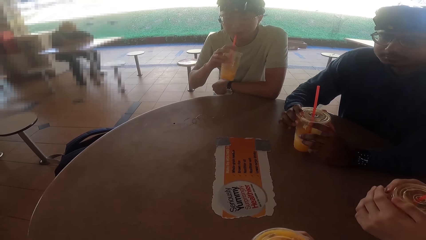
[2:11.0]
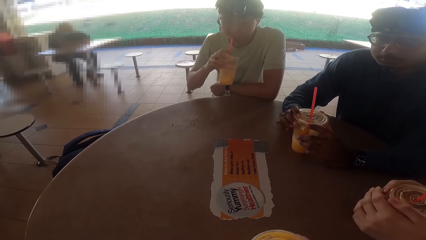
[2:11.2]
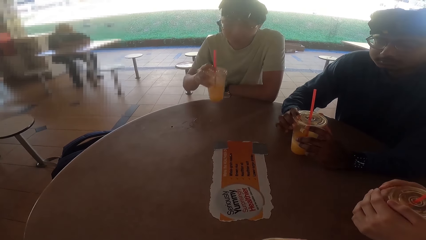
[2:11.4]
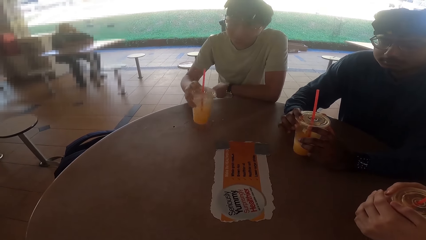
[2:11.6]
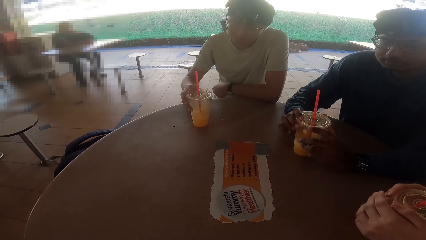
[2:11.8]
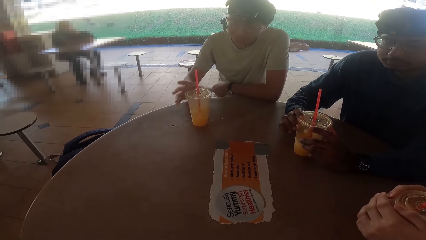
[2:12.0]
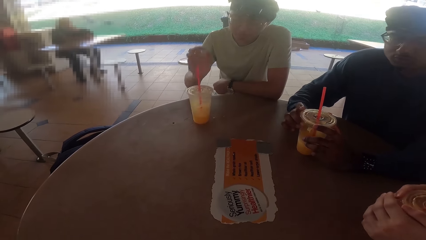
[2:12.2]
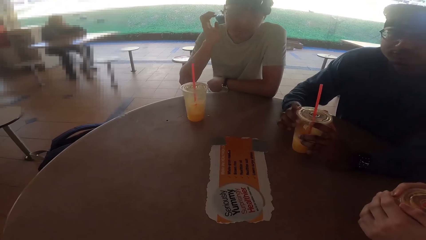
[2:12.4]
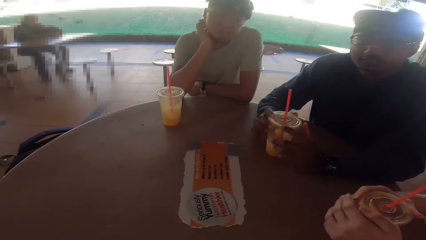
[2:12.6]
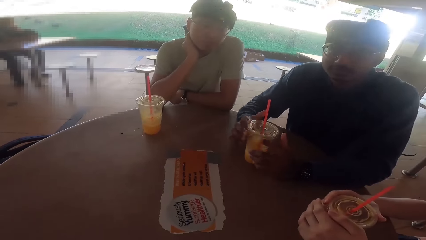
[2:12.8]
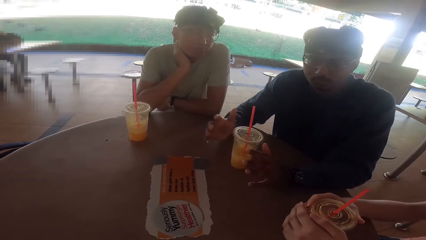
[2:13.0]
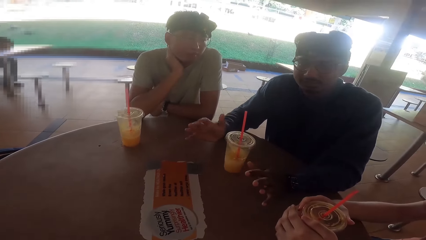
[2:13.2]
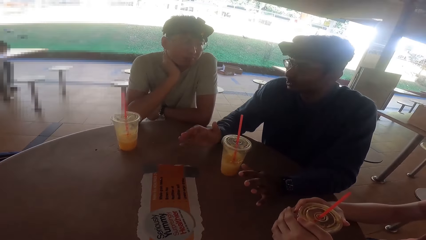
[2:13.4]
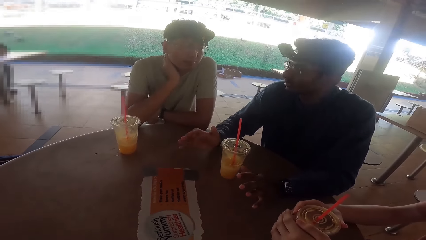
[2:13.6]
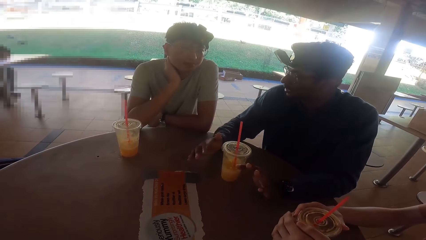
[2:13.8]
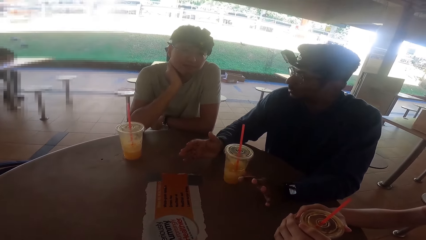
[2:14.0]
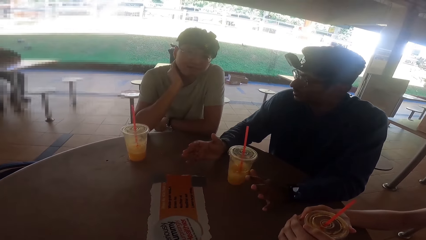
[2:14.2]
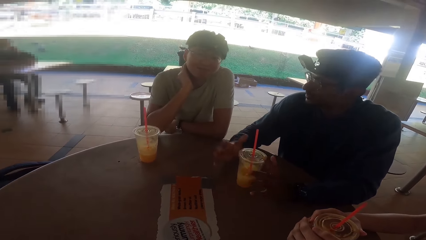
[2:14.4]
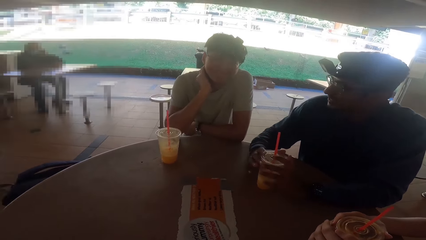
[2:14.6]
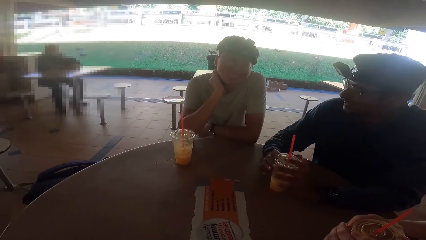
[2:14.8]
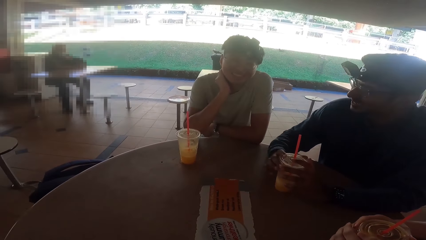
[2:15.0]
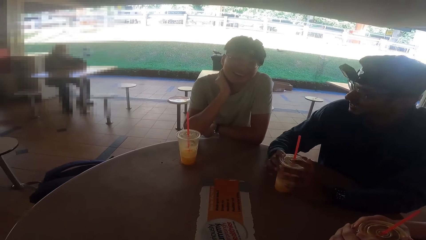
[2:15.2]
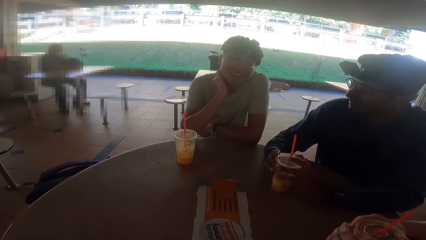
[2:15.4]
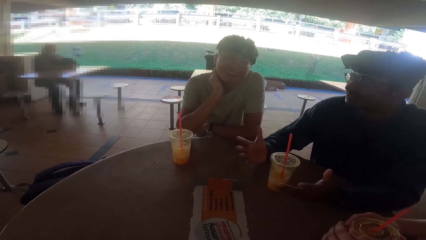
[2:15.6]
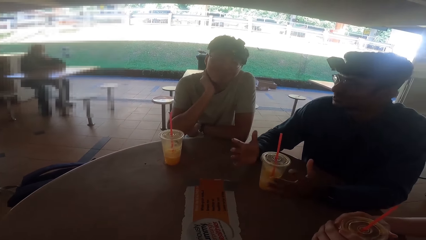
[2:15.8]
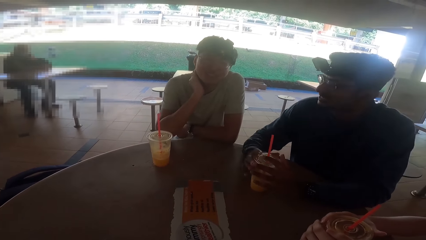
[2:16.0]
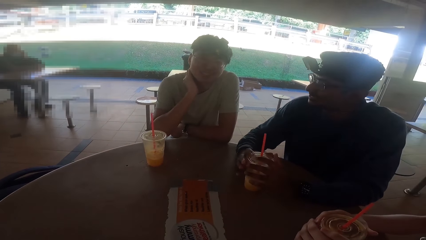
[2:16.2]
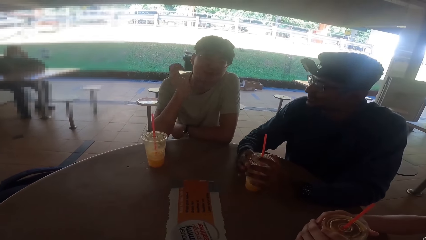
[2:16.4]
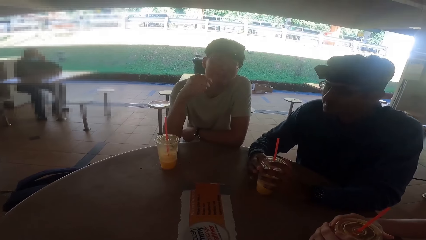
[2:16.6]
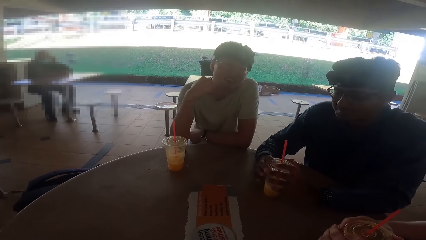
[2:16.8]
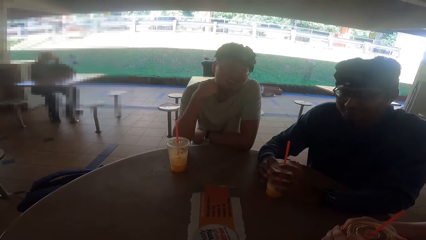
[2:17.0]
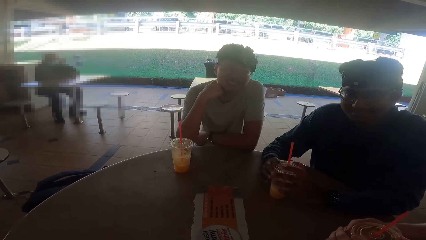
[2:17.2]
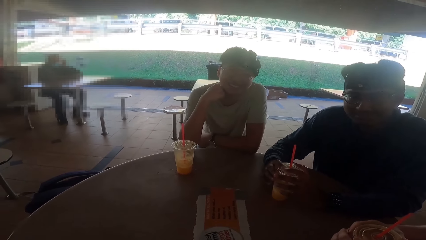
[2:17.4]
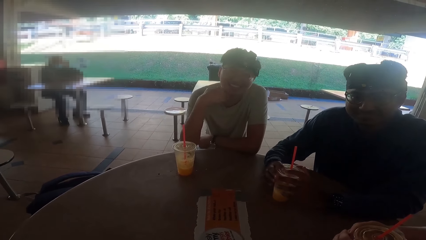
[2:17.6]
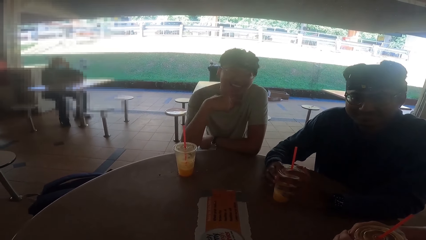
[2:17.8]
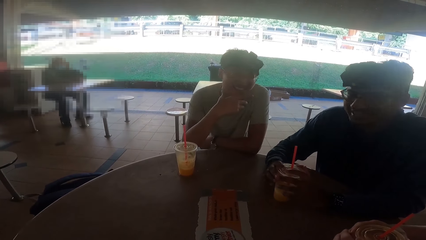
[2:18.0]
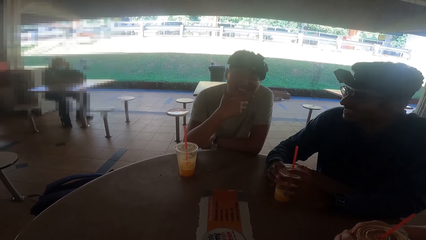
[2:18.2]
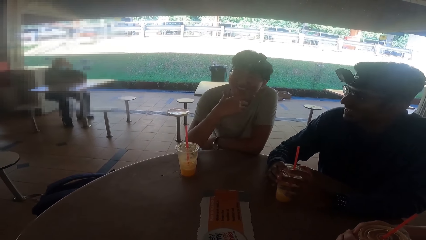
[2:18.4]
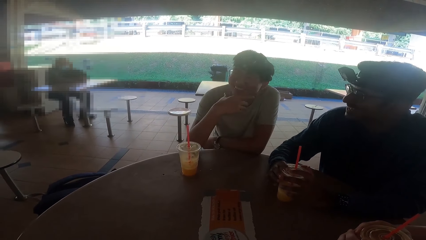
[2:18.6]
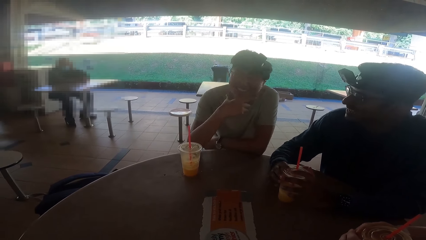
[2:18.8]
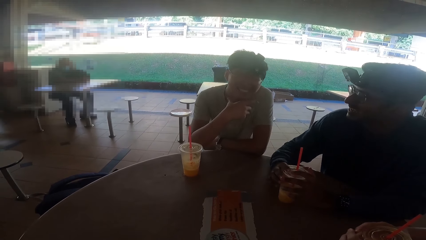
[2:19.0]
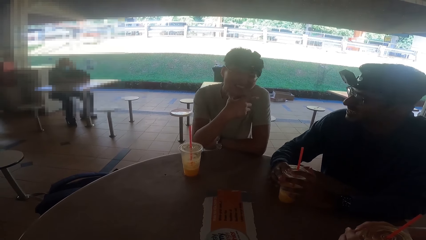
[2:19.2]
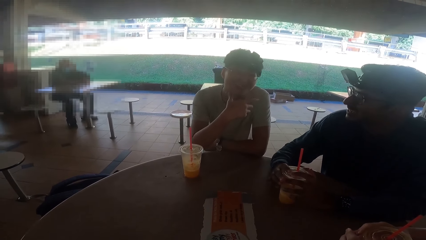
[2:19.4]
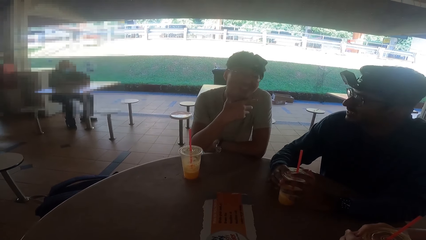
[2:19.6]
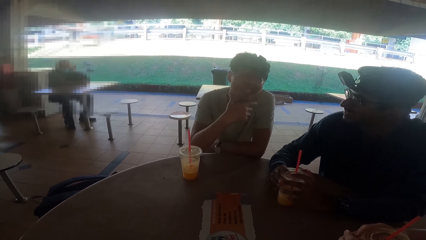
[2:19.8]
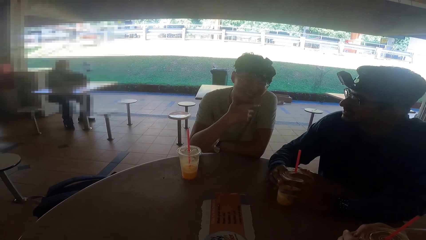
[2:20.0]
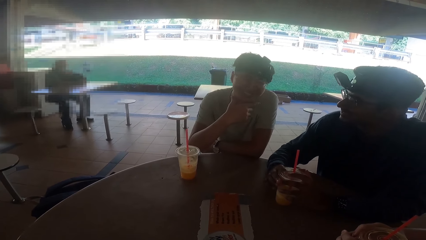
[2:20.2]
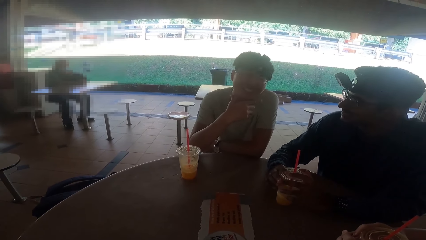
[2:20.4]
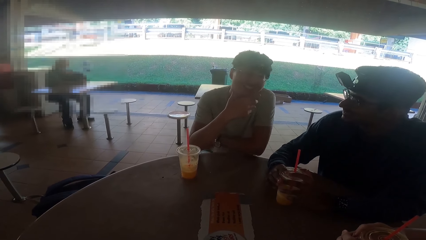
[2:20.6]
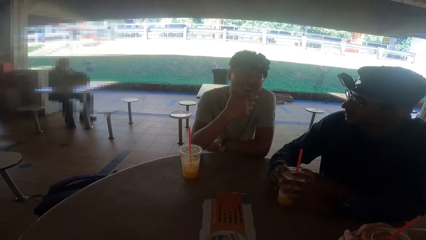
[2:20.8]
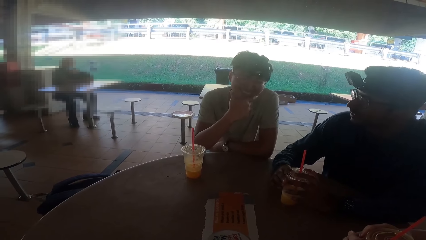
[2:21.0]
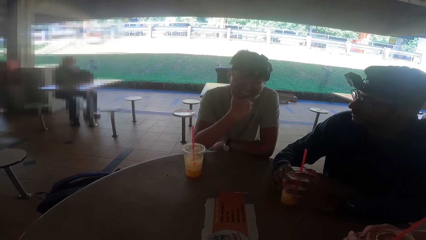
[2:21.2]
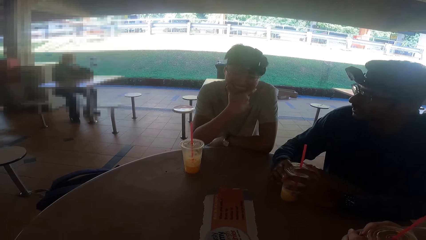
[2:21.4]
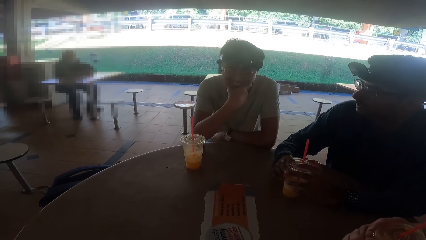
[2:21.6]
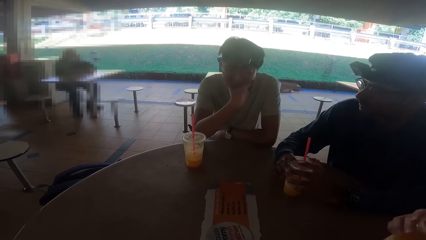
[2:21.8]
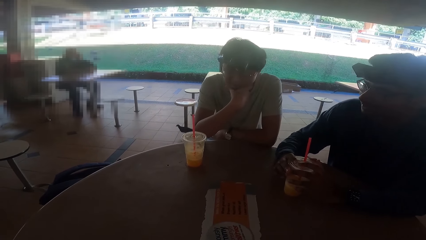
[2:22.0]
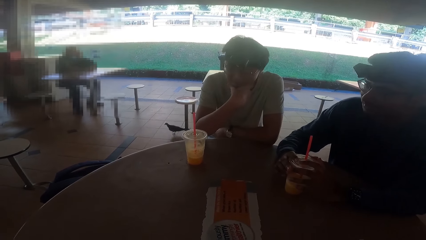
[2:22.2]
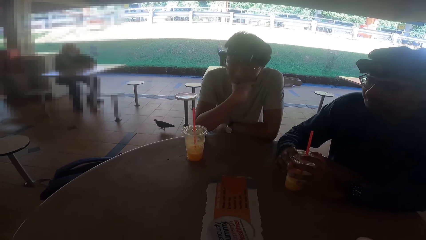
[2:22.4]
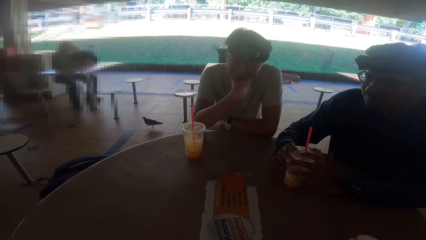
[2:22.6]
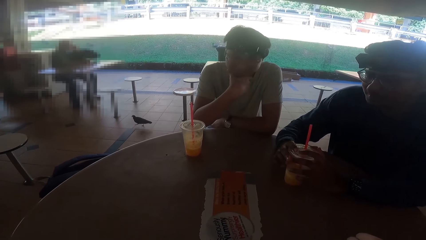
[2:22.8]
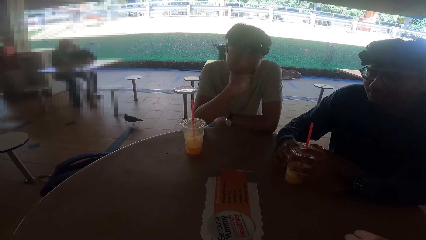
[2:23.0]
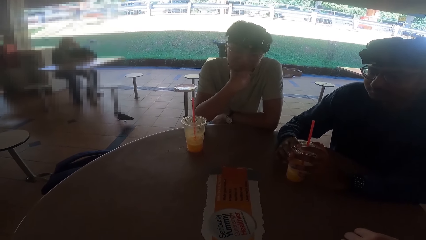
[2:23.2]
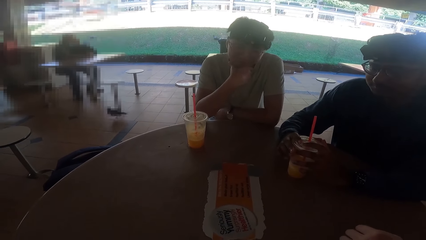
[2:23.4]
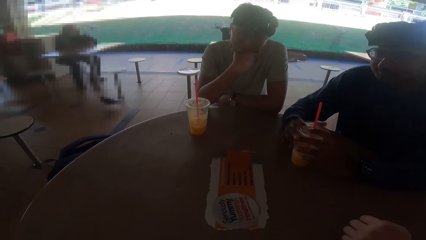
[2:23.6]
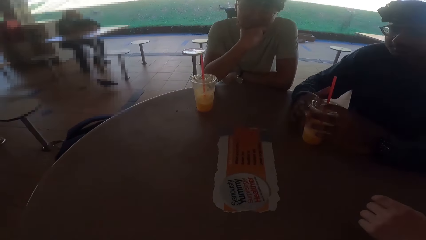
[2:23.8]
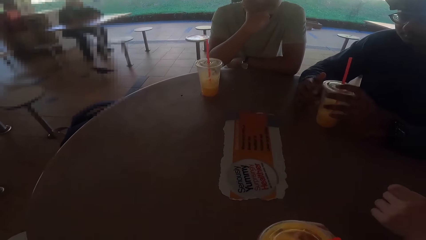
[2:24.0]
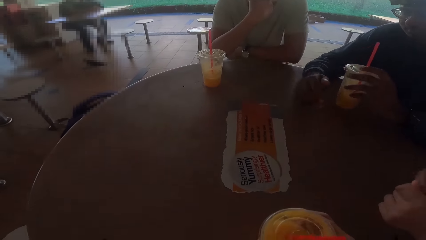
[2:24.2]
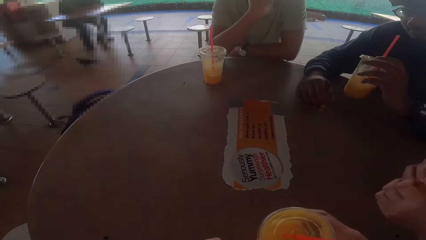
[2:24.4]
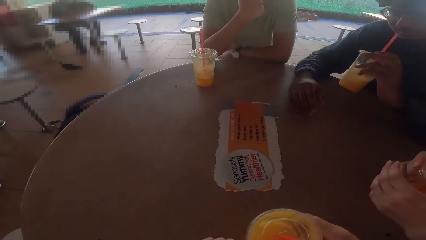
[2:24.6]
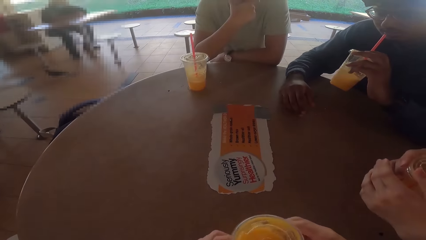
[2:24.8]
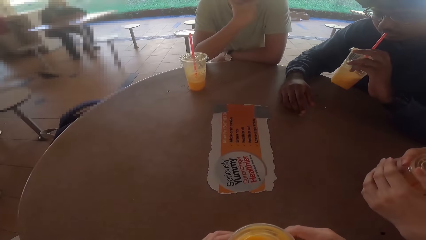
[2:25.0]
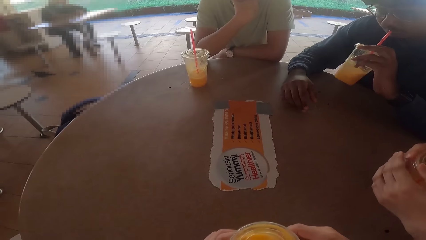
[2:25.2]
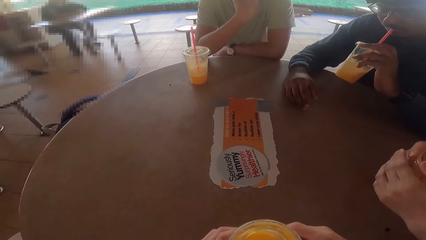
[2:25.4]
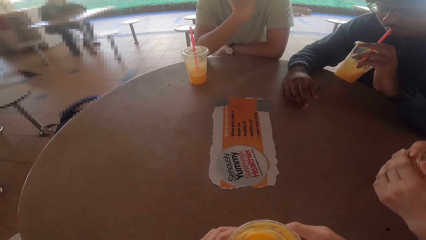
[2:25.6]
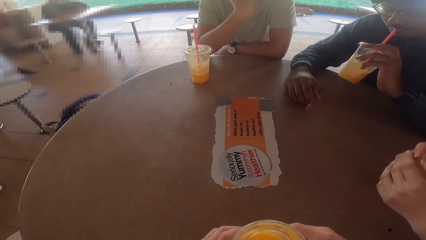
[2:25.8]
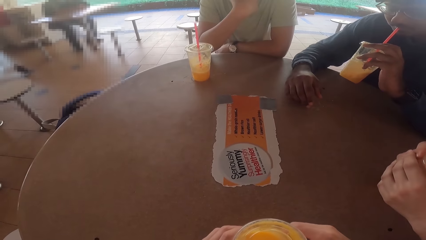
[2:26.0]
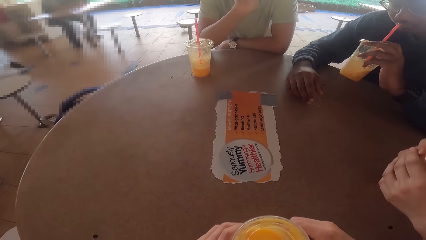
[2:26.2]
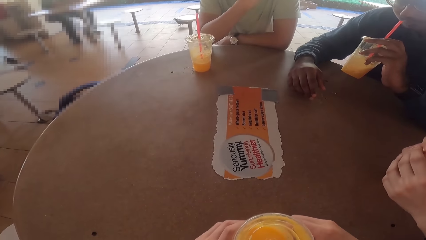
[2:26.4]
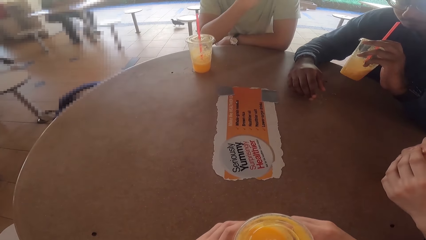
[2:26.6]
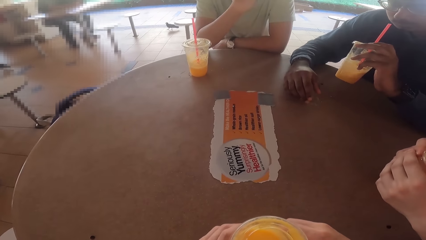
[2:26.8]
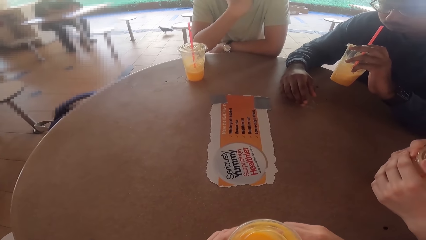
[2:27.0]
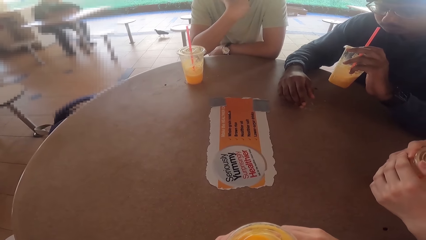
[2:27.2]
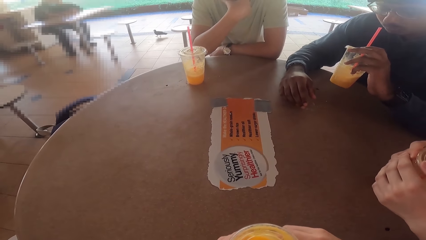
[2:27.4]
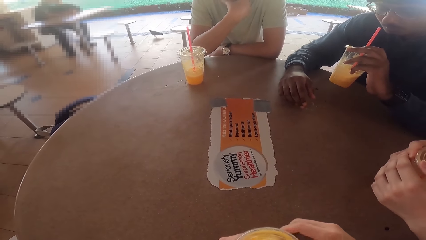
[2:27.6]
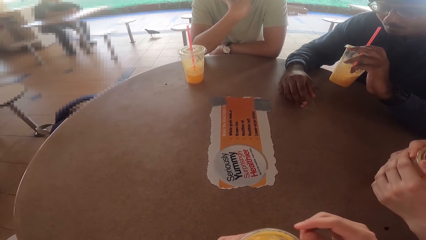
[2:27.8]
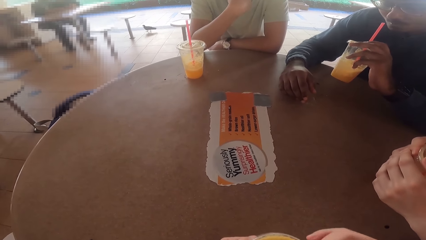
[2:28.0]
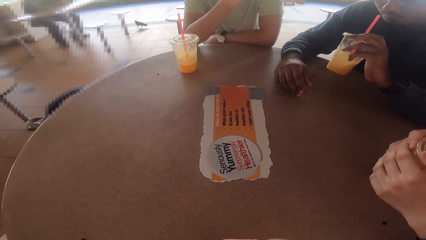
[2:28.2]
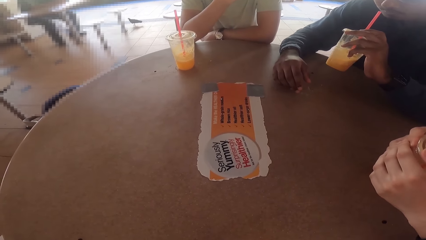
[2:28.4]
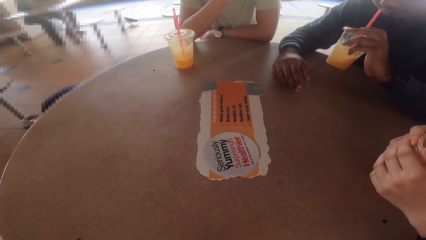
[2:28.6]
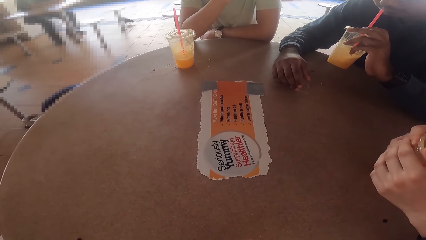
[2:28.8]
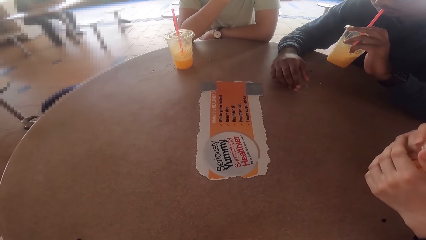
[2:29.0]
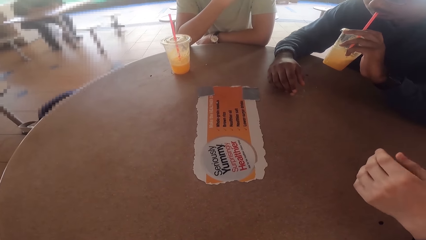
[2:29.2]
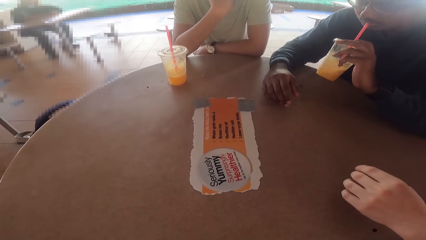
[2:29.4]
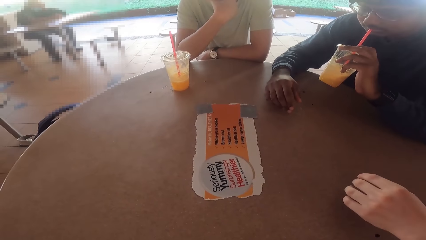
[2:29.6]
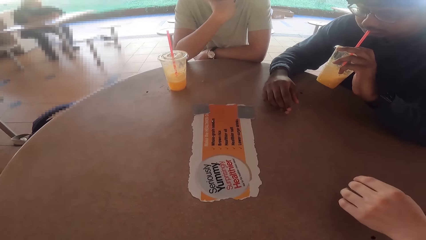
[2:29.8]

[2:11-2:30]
A person puts the juice on the table. Another person talks to the camera wearer, a third person and the first person. The first person talks to the other person, the third person and the camera wearer. The other person drinks the juice.
